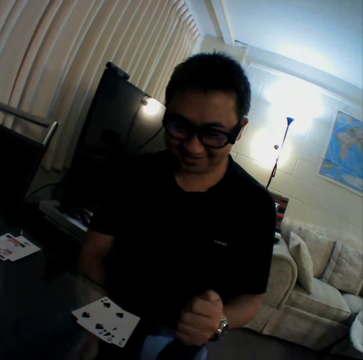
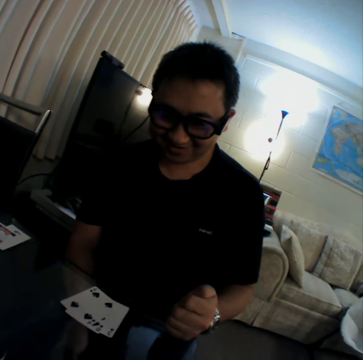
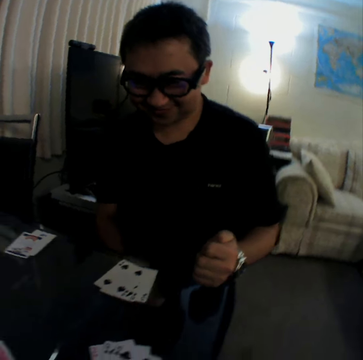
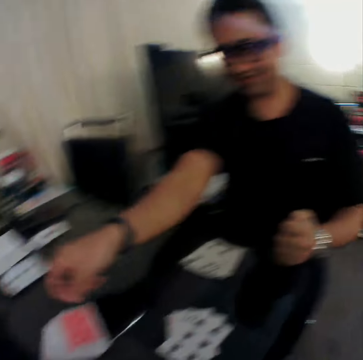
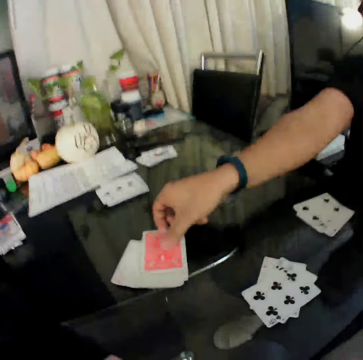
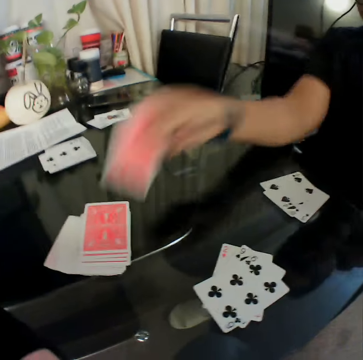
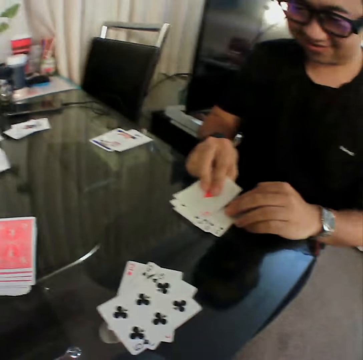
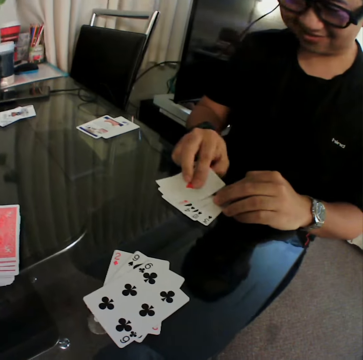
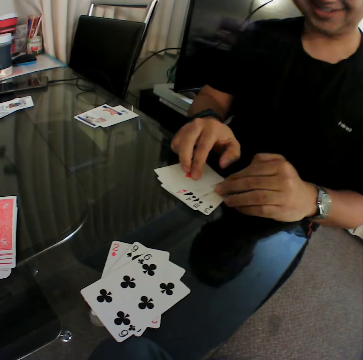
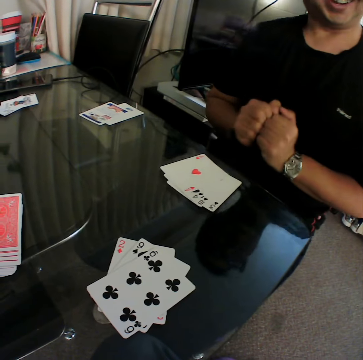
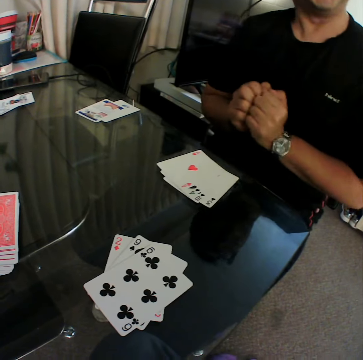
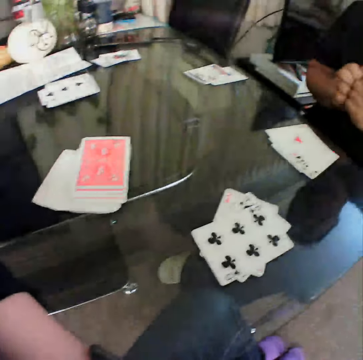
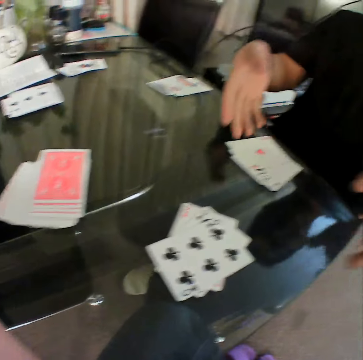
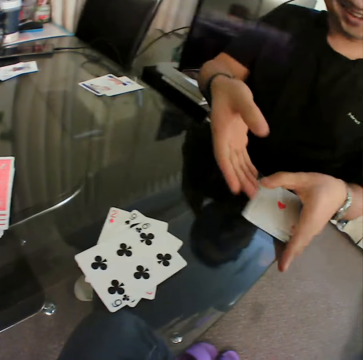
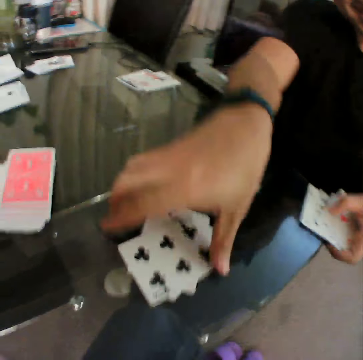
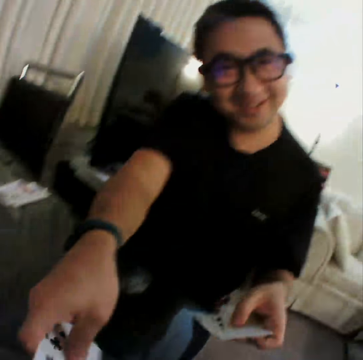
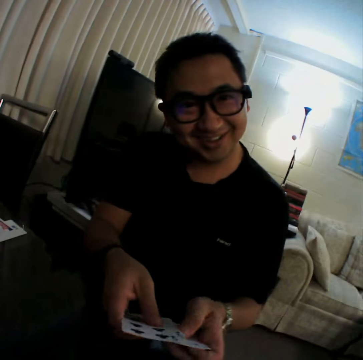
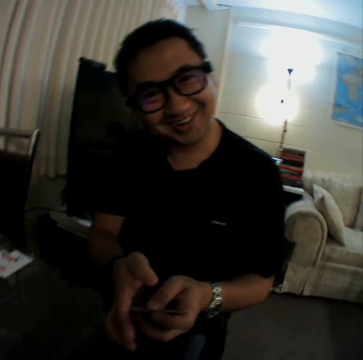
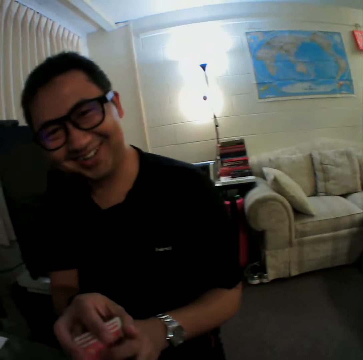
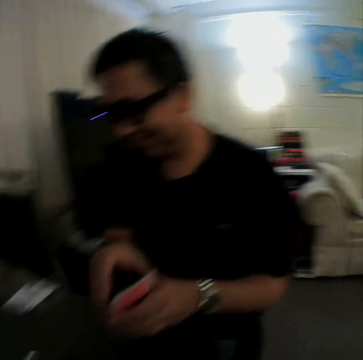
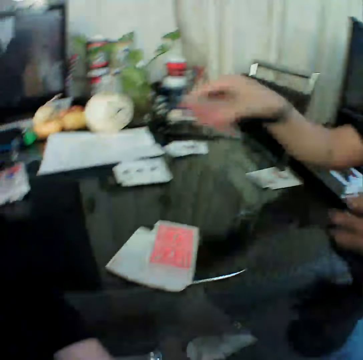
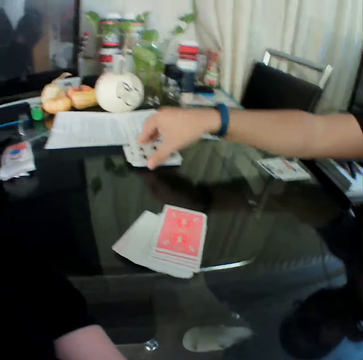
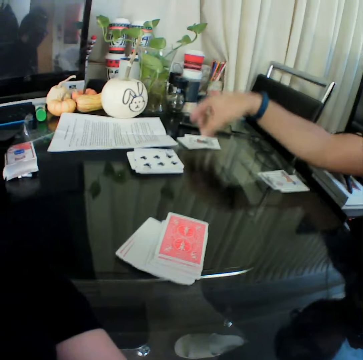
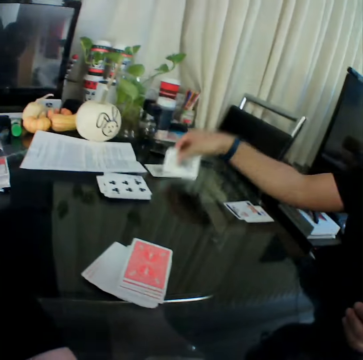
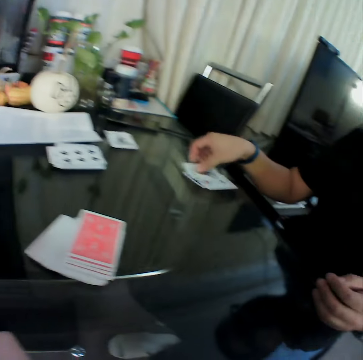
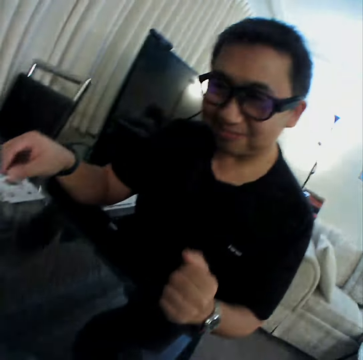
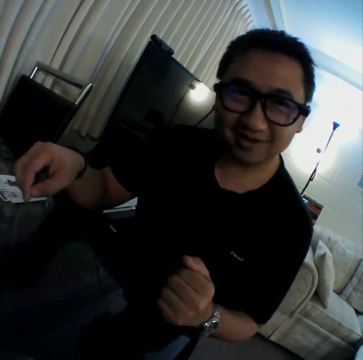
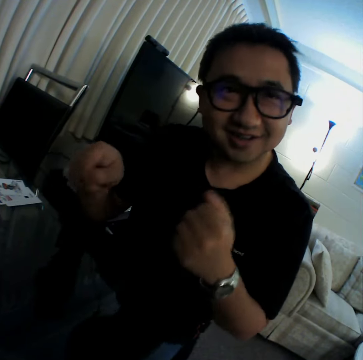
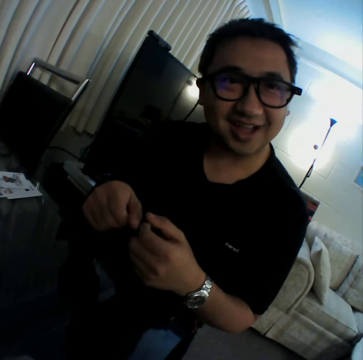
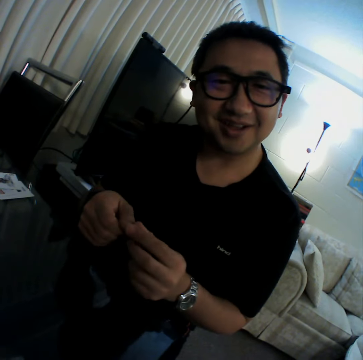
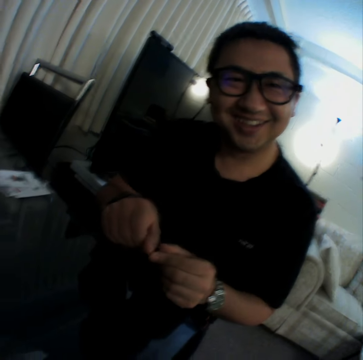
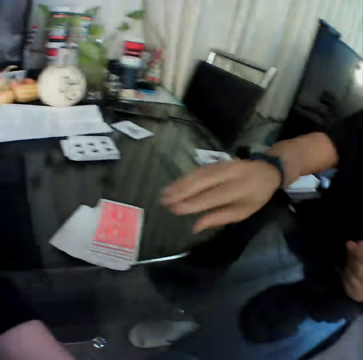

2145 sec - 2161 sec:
A man picks up a card from the deck of cards on the table with his right hand and places the card in his right hand on the table. The man holds his fist together. The man packs the cards on the table with his hands. The man laughs. The man places the card in his right hand on the table. The man picks up a card from the table with his right hand and places the card in his right hand on the table. The man gestures his hands.

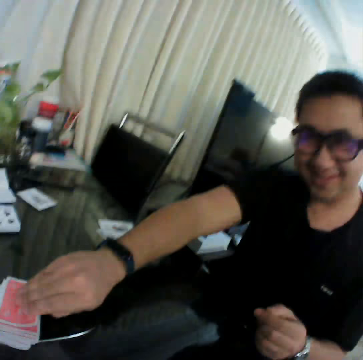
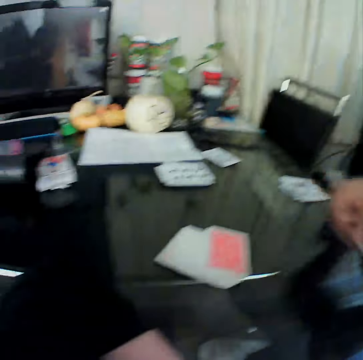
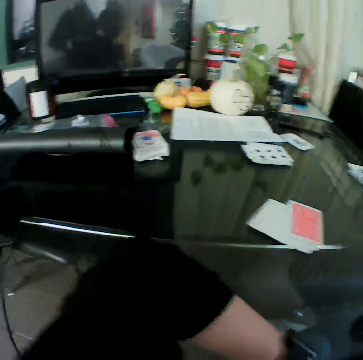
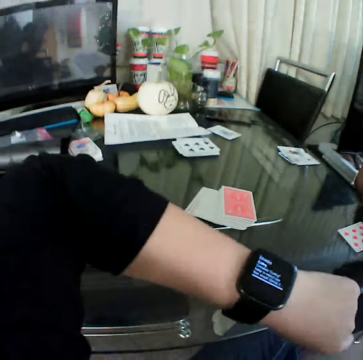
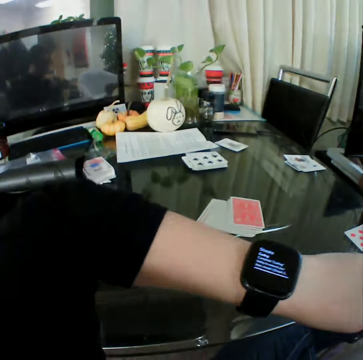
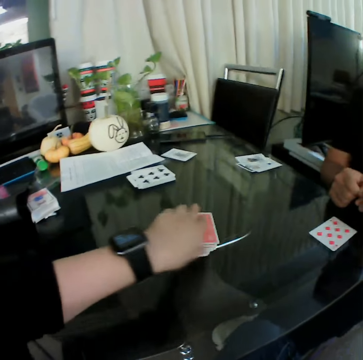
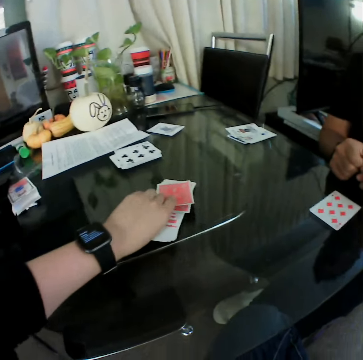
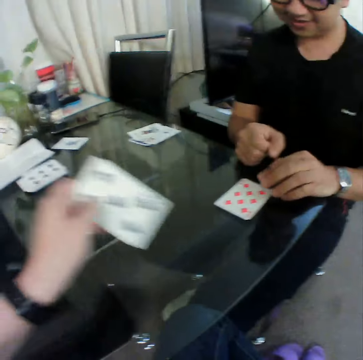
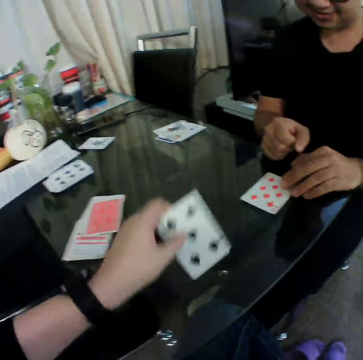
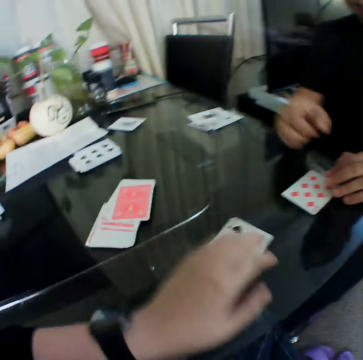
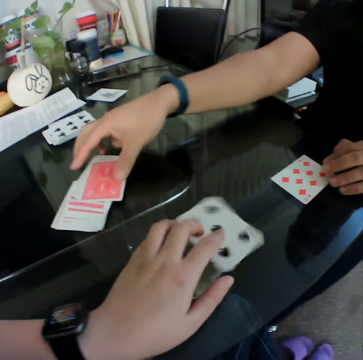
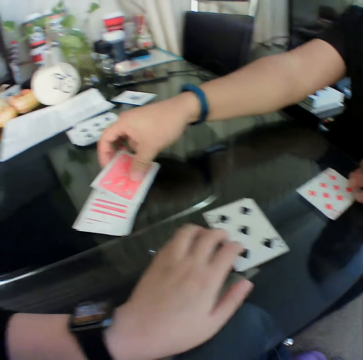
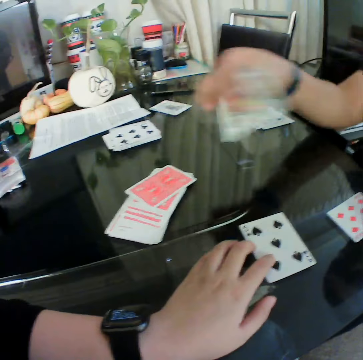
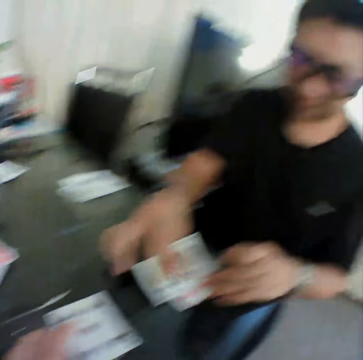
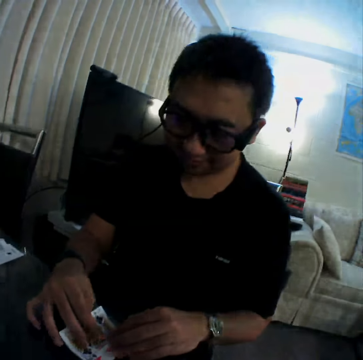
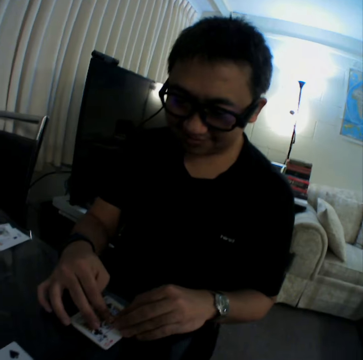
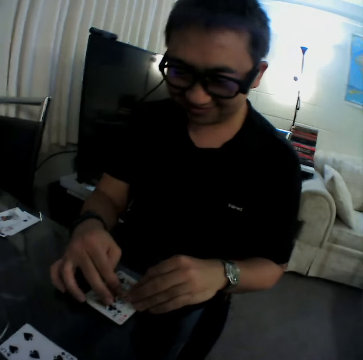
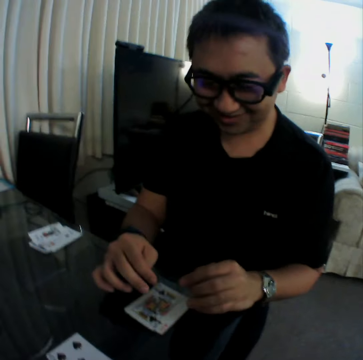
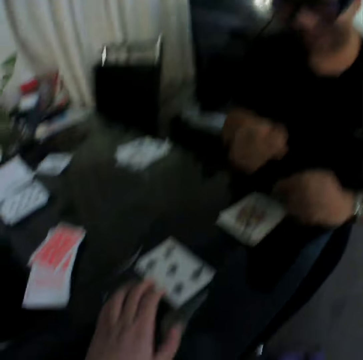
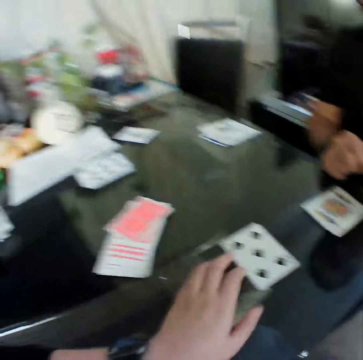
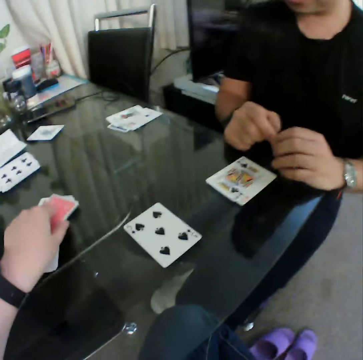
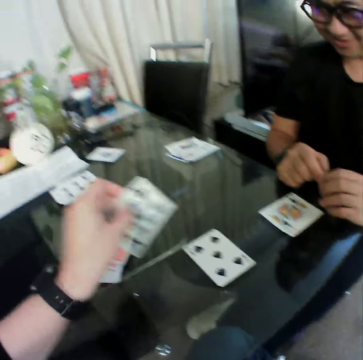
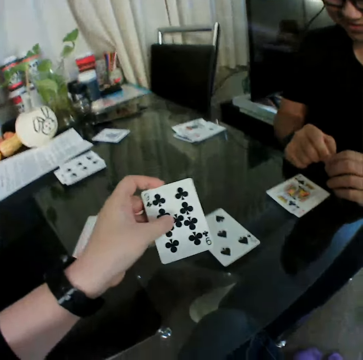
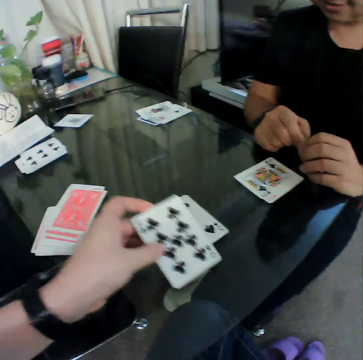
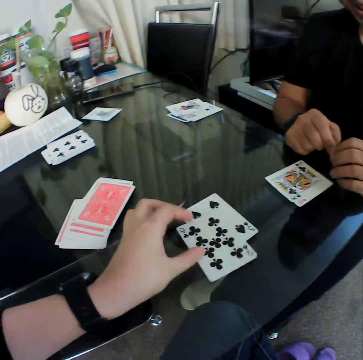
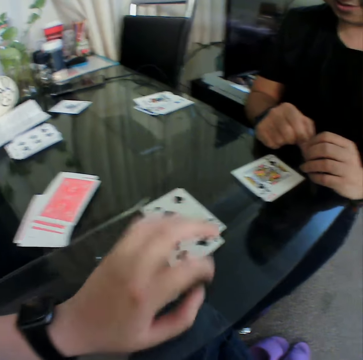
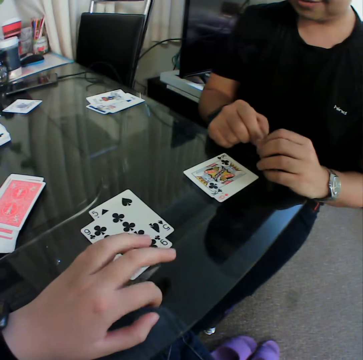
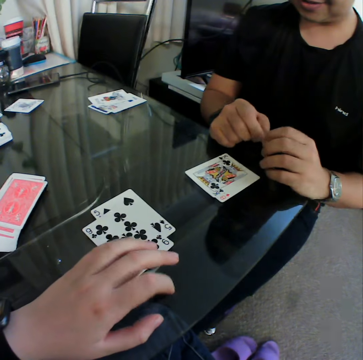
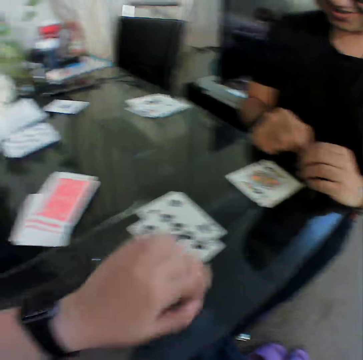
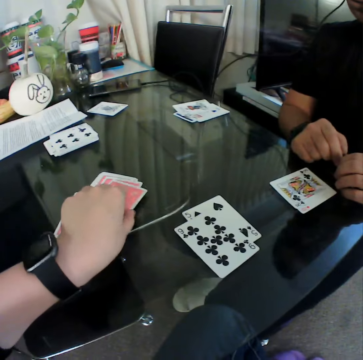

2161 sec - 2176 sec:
A man picks up a card from the deck of cards on the table with his right hand. The camera wearer looks at the smart watch on his left wrist. He picks up a card from the deck on the table with his left hand. He checks the card. He places the card in his left hand on the table. He rotates the card. He moves the card on the table with his left hand. The man picks up a card and places the card in his right hand on the table. The man holds the cards with both hands and pulls his hand off the cards. The camera wearer holds a card. He picks up a card from the deck on the table with his left hand. He checks the card. He places the card in his left hand on the table. He taps the table with his finger. He picks up a card from the deck of cards on the table with his left hand.

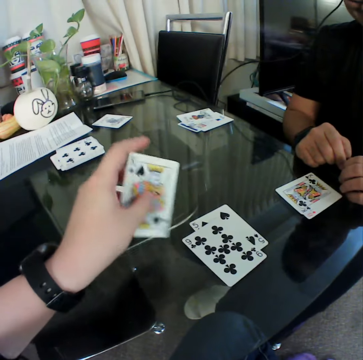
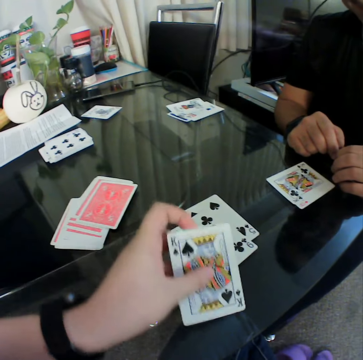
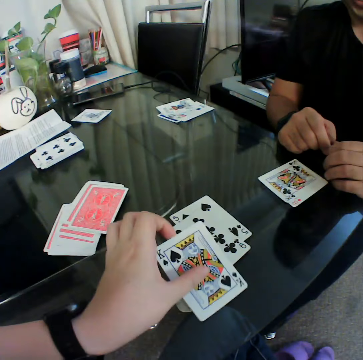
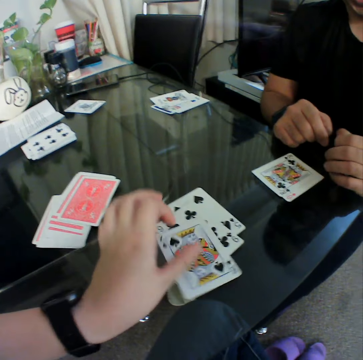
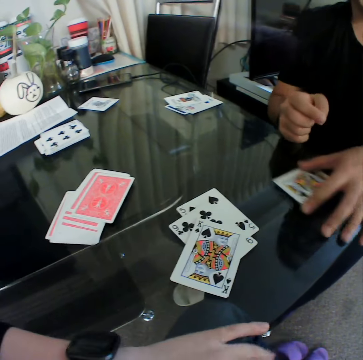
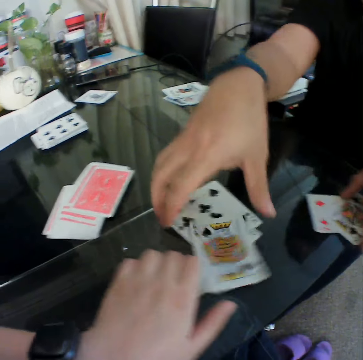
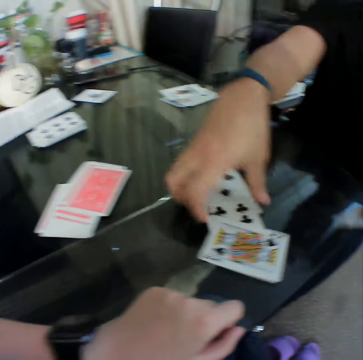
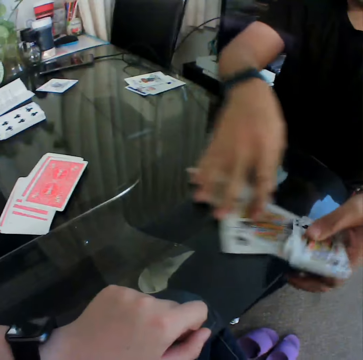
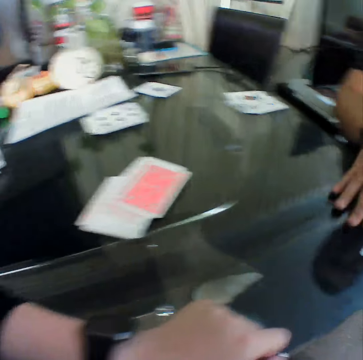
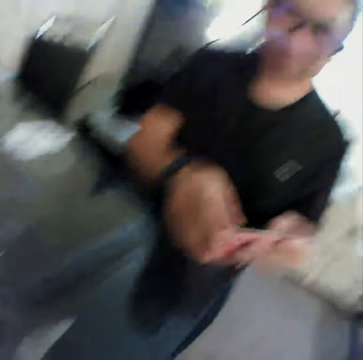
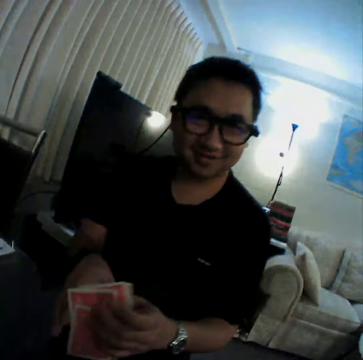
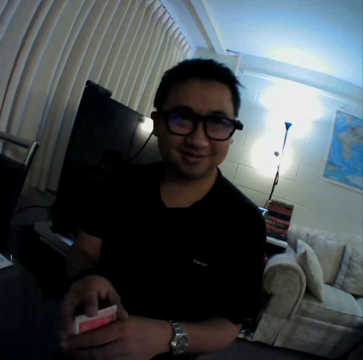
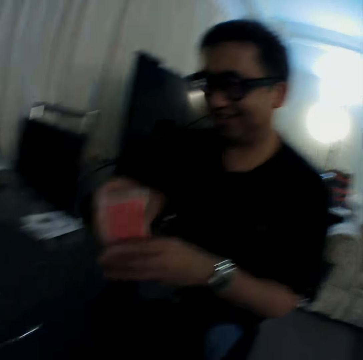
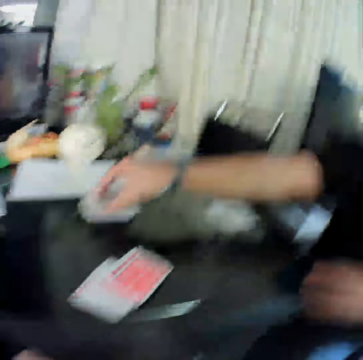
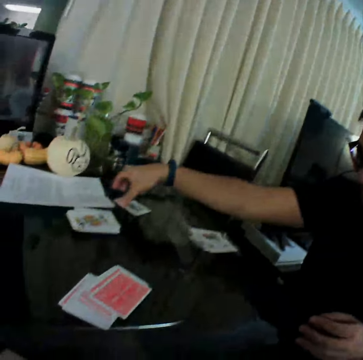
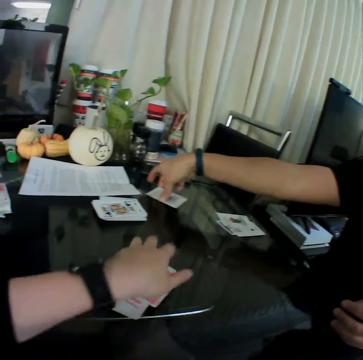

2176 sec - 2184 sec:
The camera wearer checks the card. He places the card in his left hand on the table. A man gathers the cards on the table with his hands. The man aligns the cards, holds the cards with both hands and places the card in his right hand on the table.
